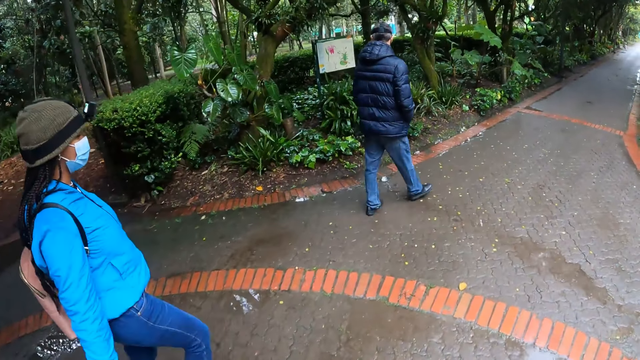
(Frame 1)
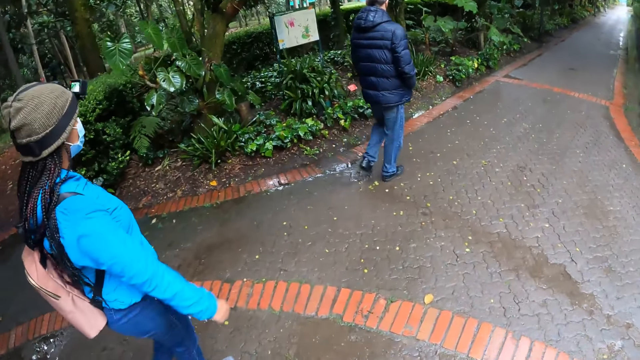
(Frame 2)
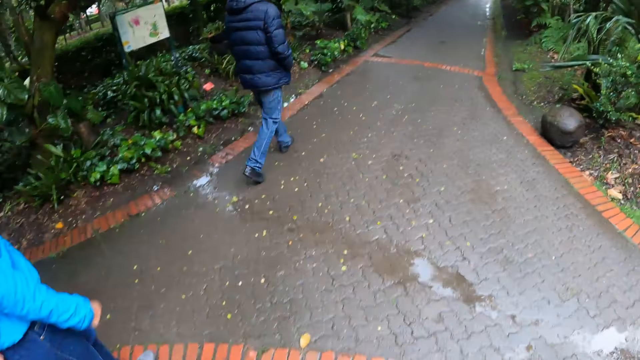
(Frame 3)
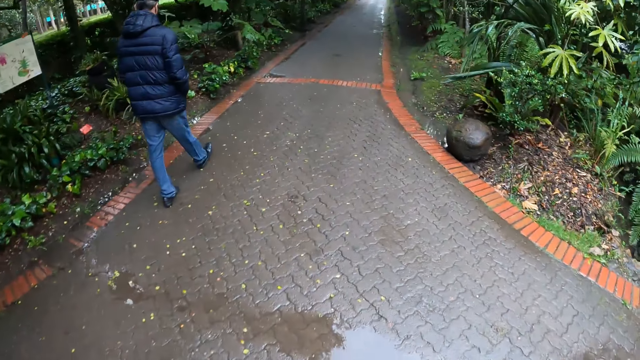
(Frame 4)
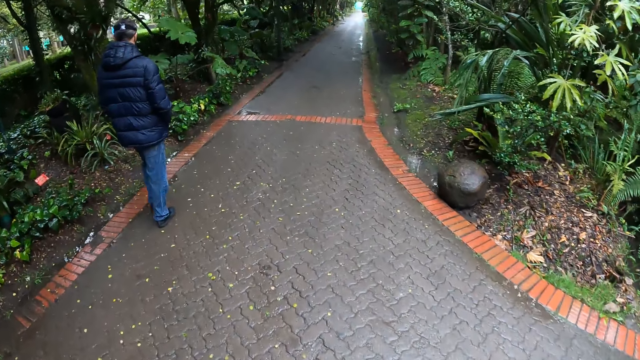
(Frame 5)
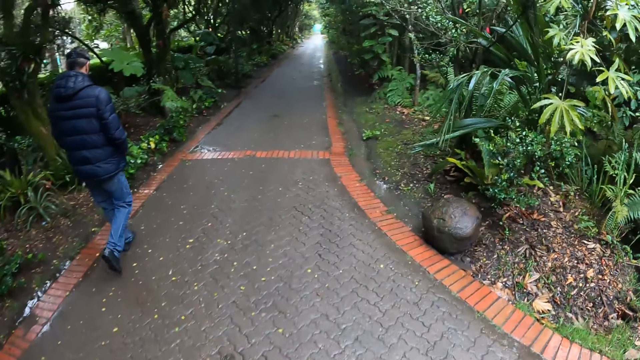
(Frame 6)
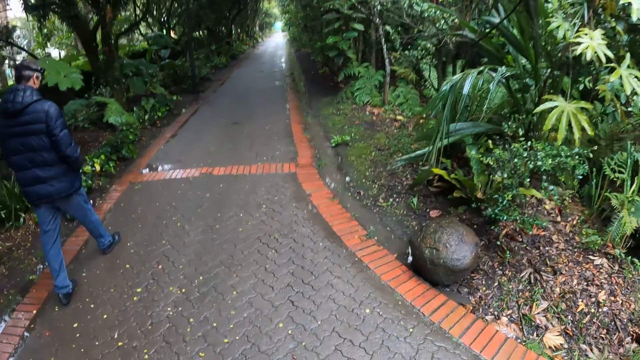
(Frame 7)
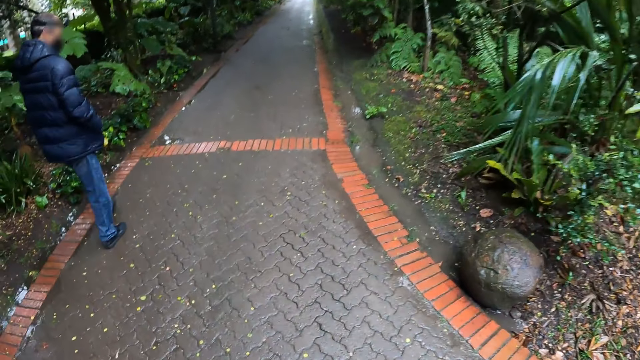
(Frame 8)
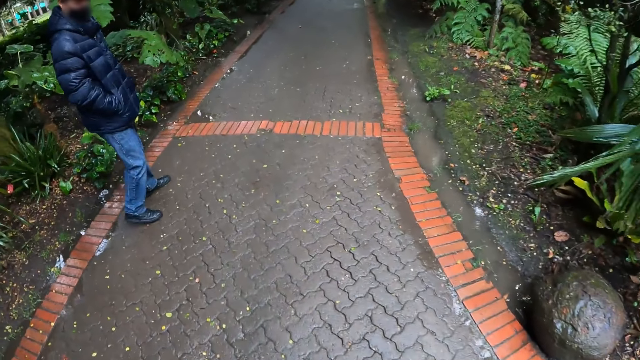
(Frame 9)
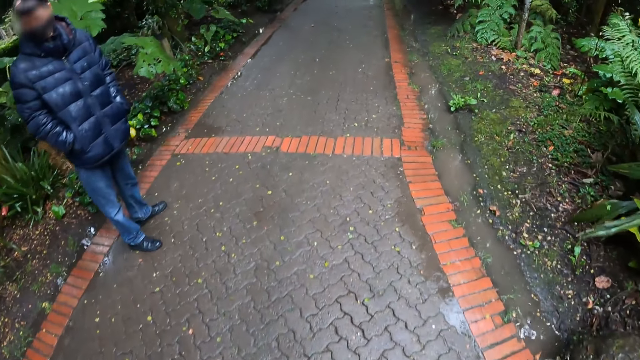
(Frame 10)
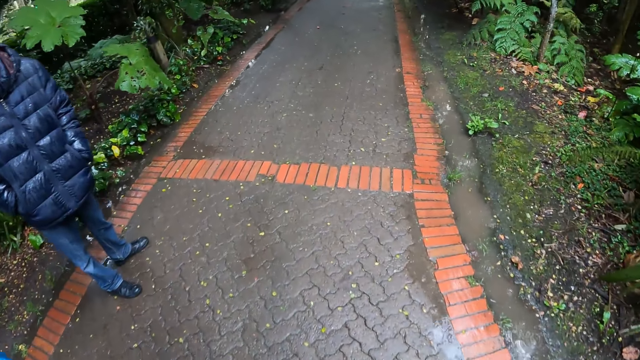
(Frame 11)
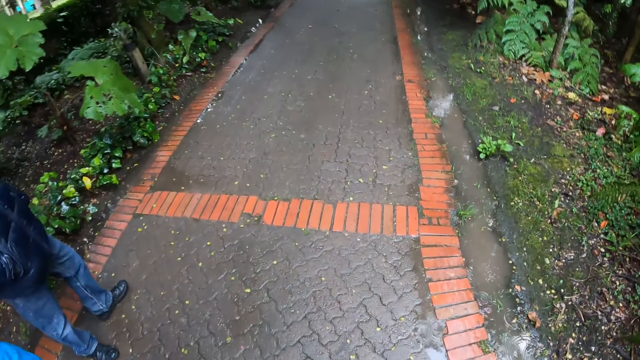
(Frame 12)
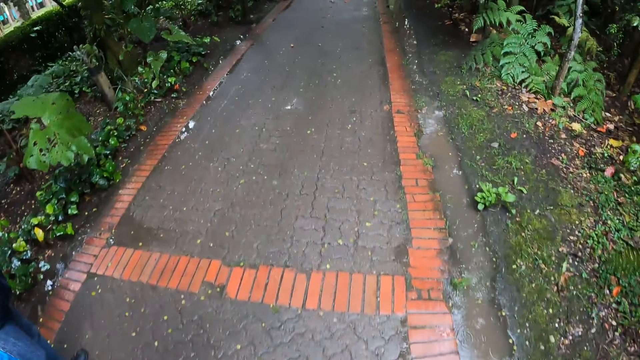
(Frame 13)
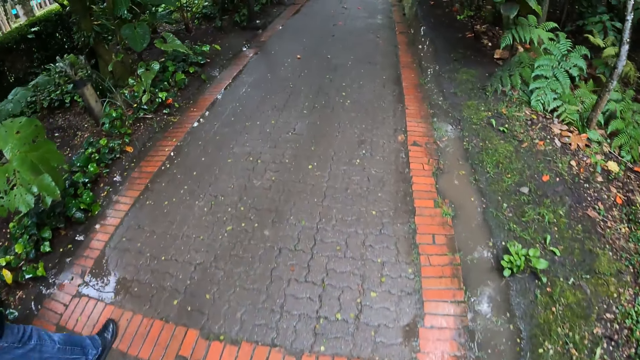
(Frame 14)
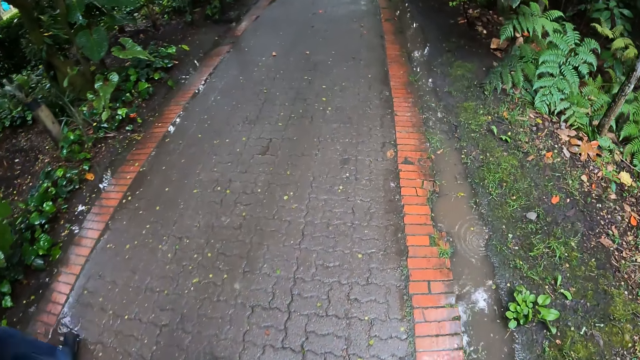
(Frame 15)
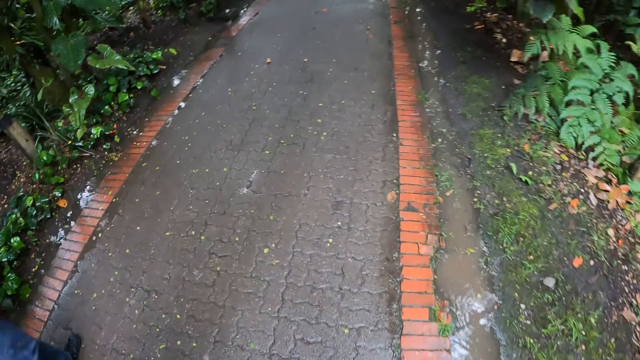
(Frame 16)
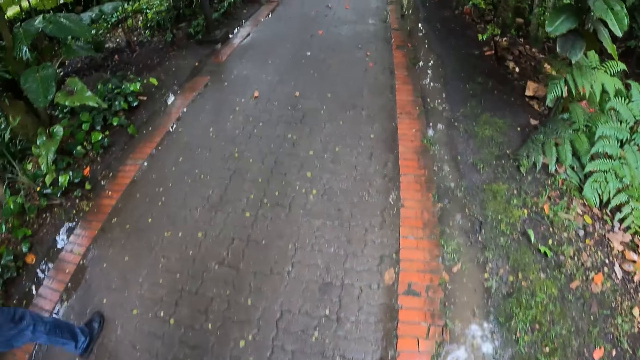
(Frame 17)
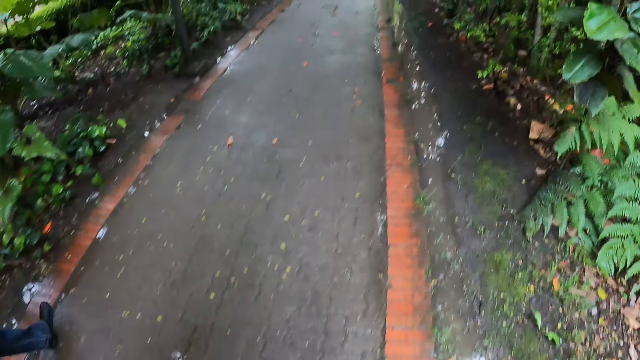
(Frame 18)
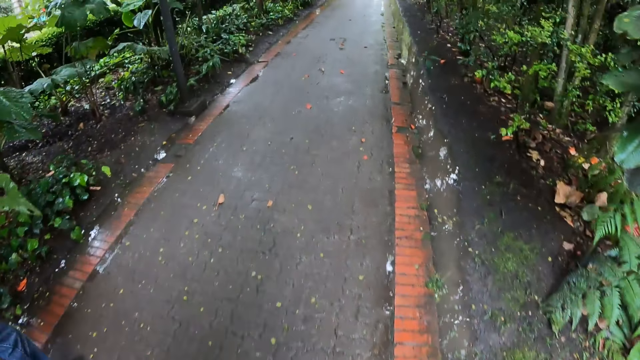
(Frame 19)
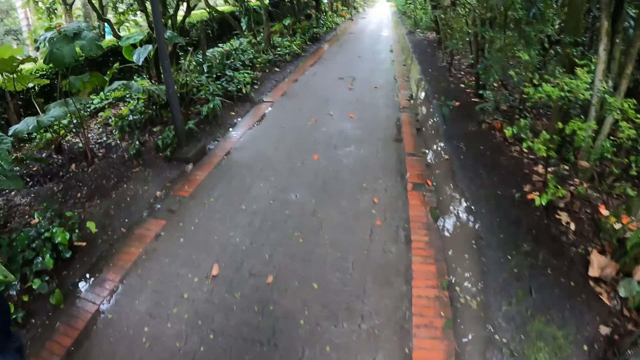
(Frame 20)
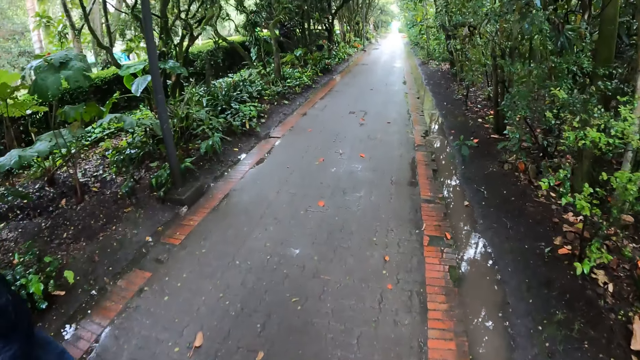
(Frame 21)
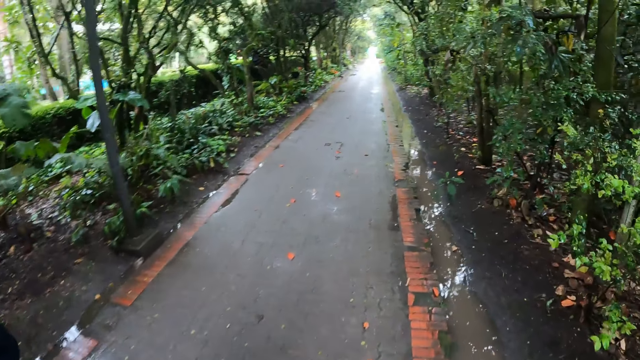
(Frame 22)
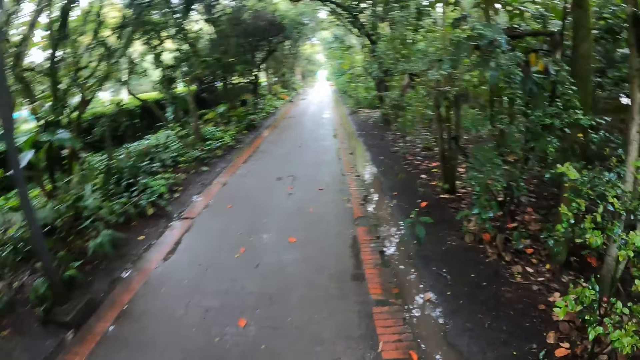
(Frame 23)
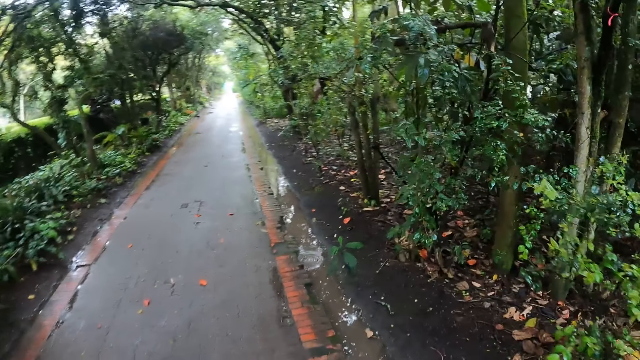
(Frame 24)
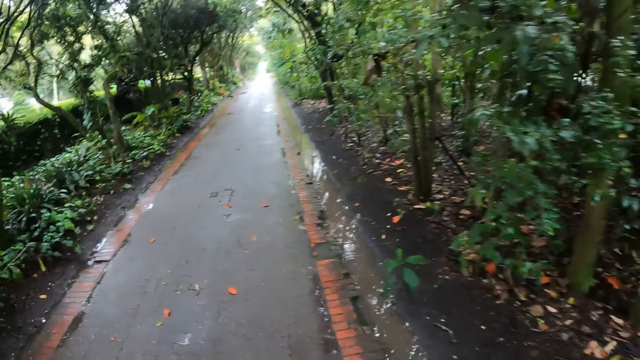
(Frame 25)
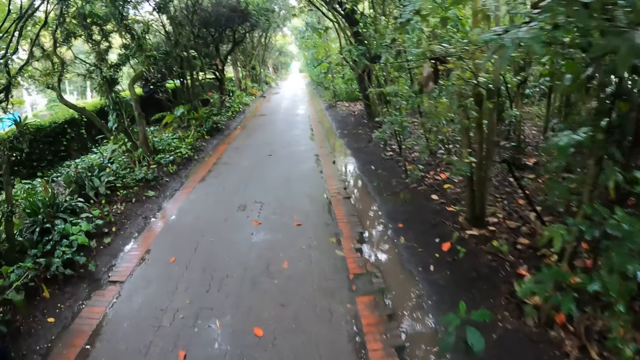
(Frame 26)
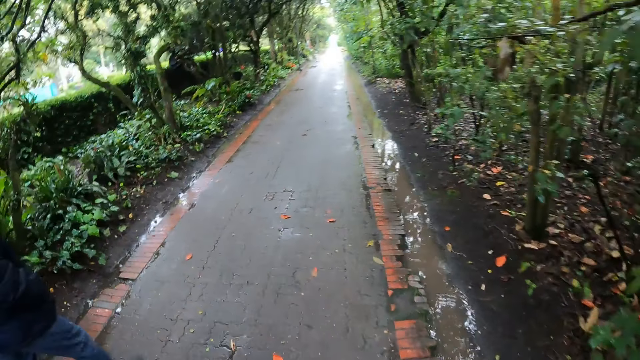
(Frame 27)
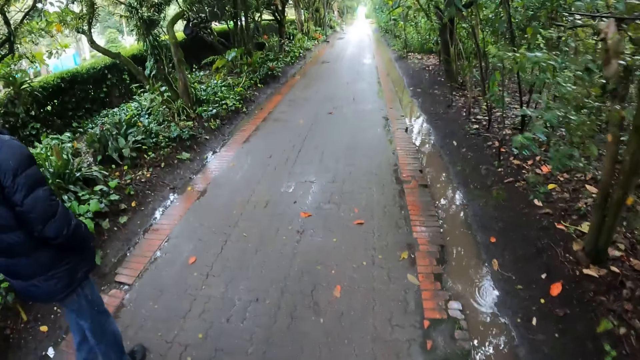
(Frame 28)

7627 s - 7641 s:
The camera wearer looks right. They look down. They look forward.

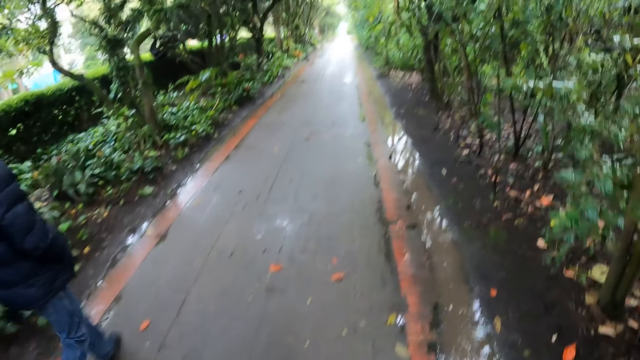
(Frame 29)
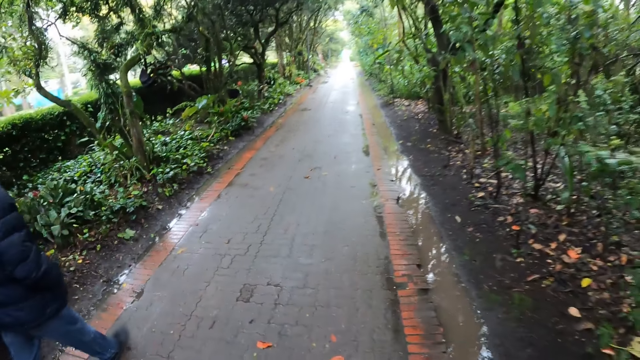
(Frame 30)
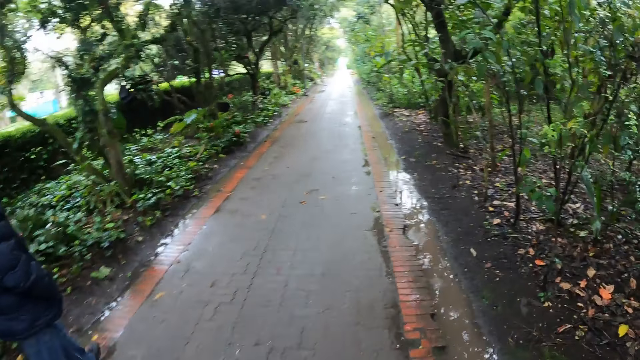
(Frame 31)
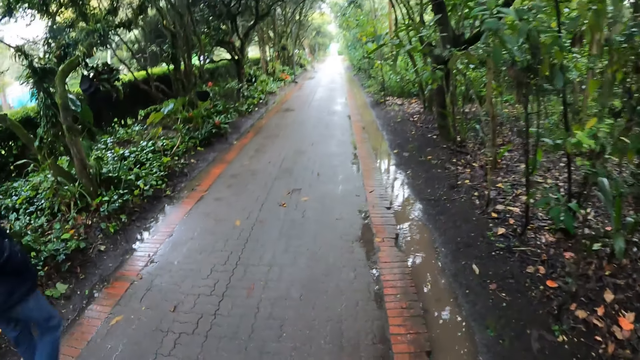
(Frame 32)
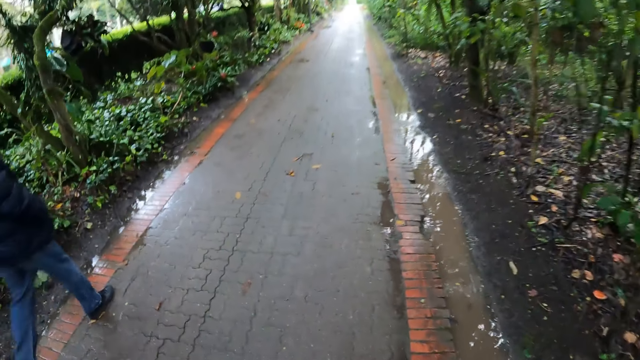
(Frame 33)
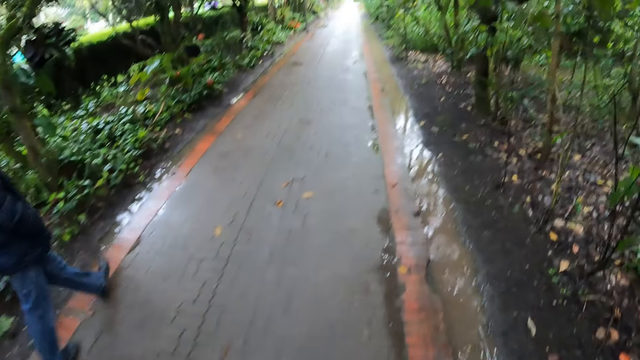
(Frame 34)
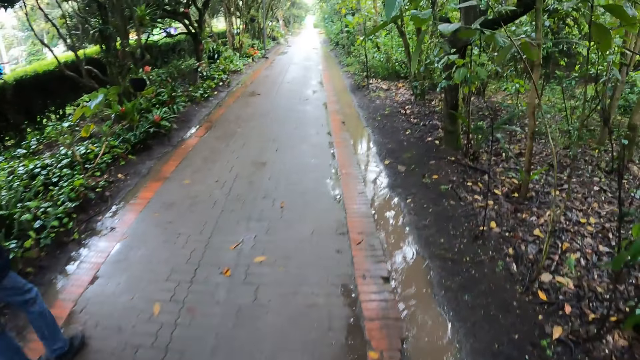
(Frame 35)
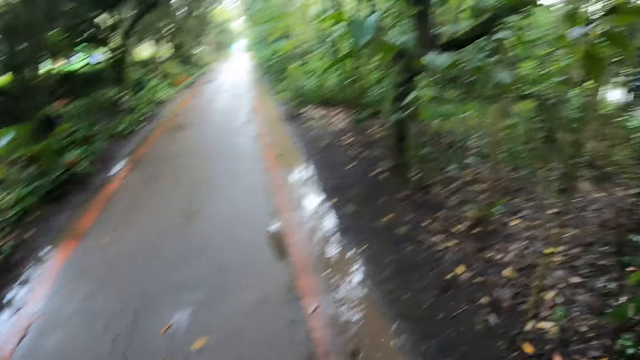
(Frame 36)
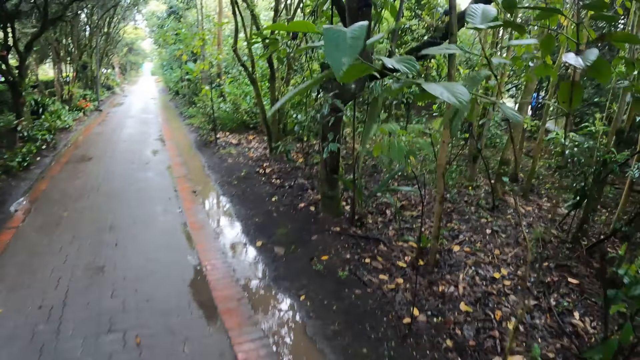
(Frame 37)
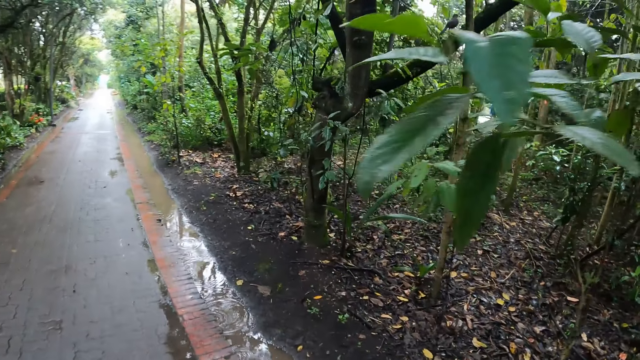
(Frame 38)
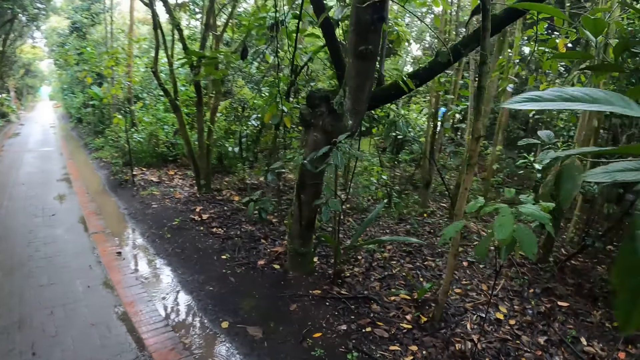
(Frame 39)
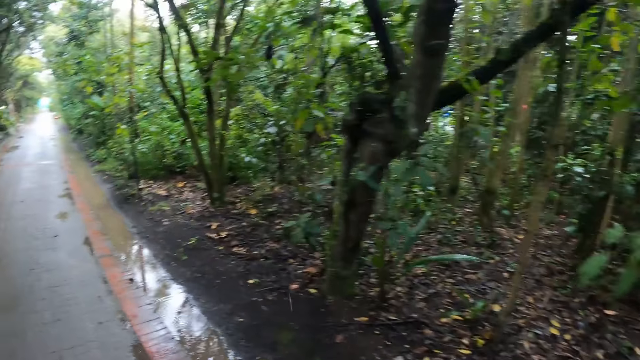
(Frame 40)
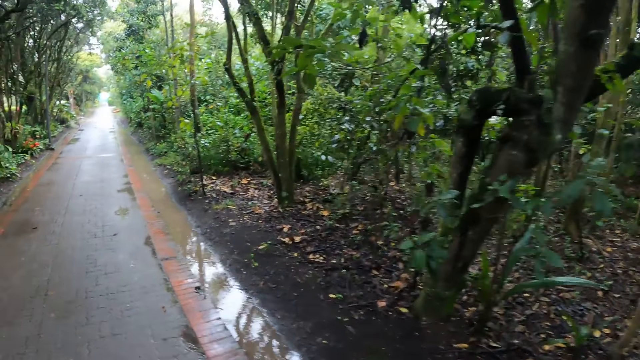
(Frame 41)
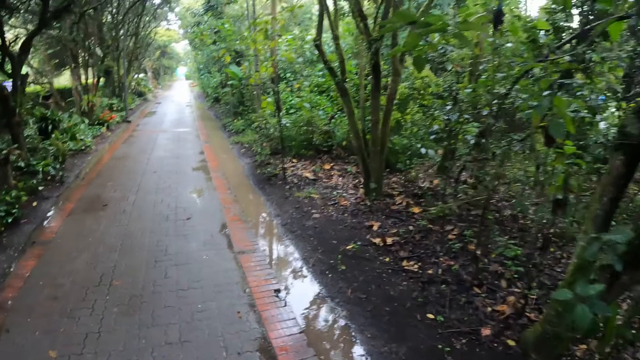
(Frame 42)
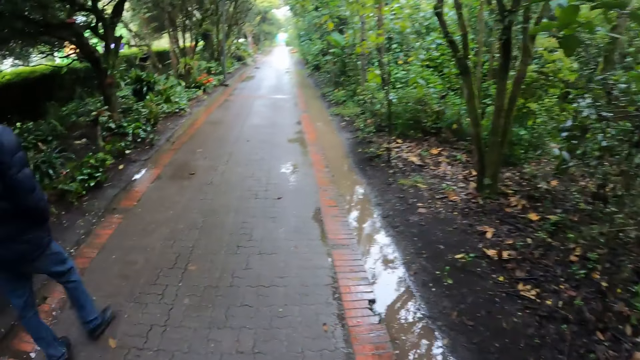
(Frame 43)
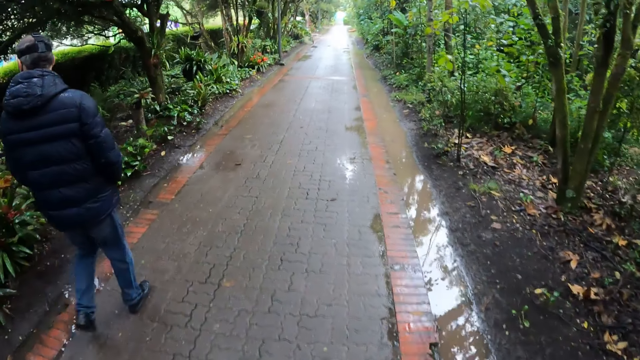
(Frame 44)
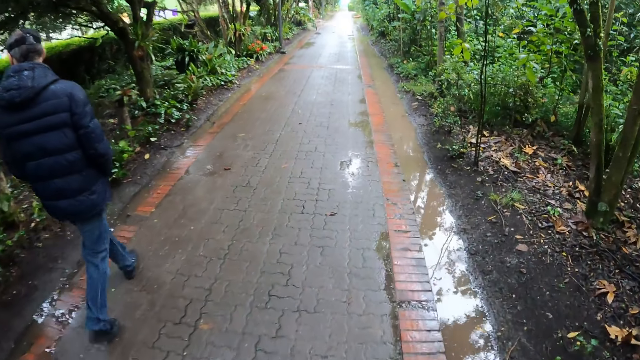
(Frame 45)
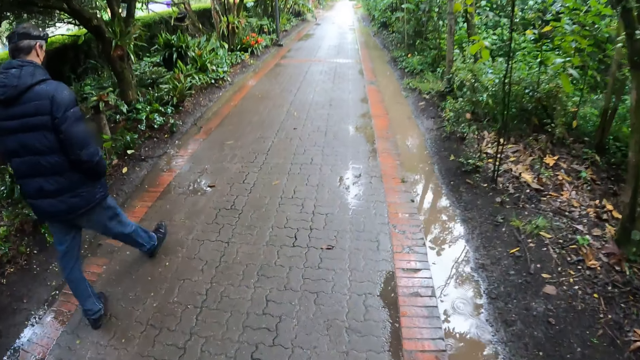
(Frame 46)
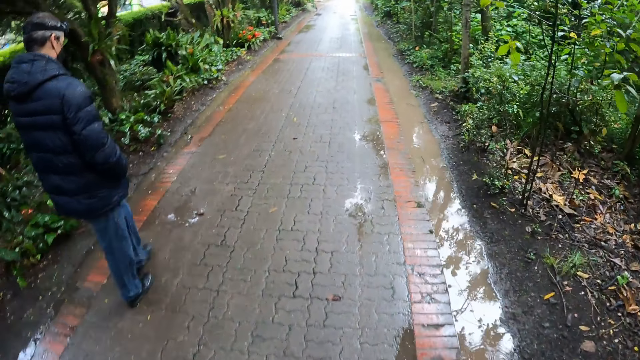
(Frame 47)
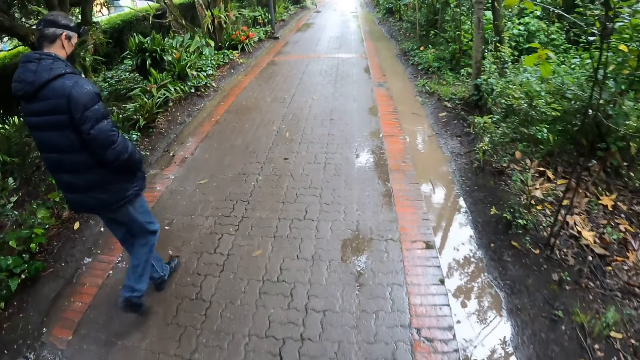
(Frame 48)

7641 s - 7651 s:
The camera wearer looks right. They look forward.
